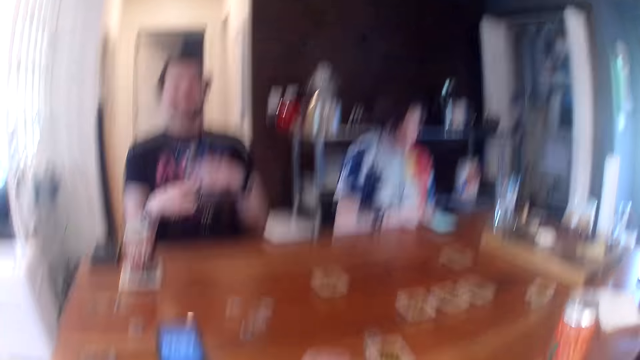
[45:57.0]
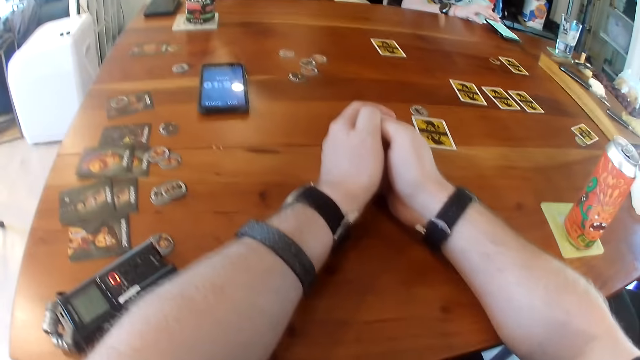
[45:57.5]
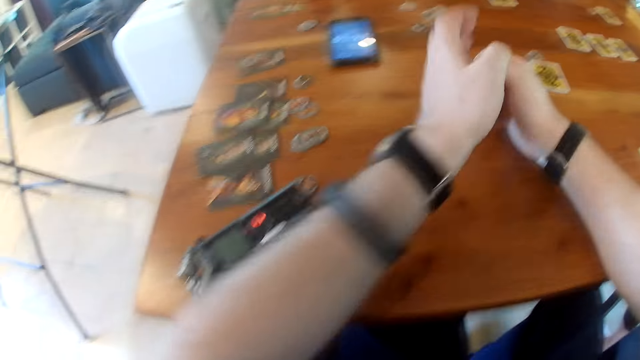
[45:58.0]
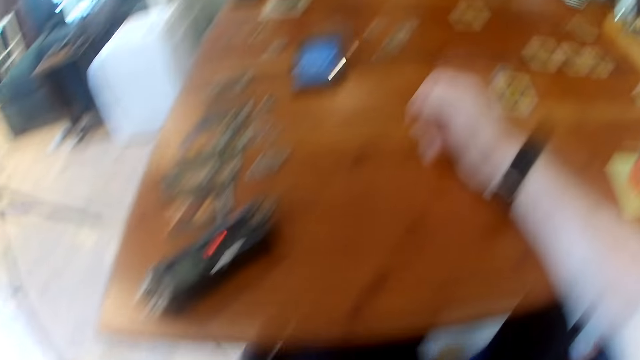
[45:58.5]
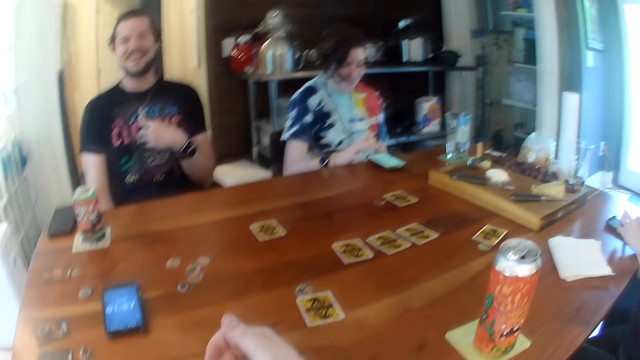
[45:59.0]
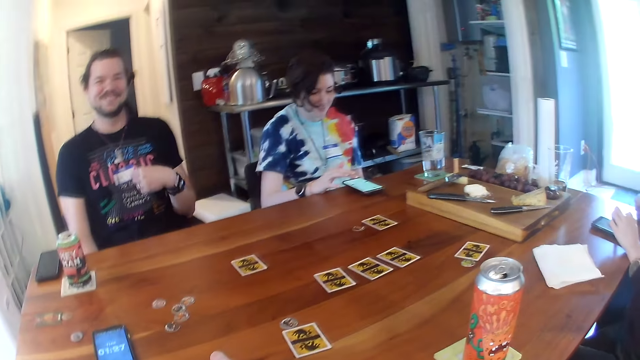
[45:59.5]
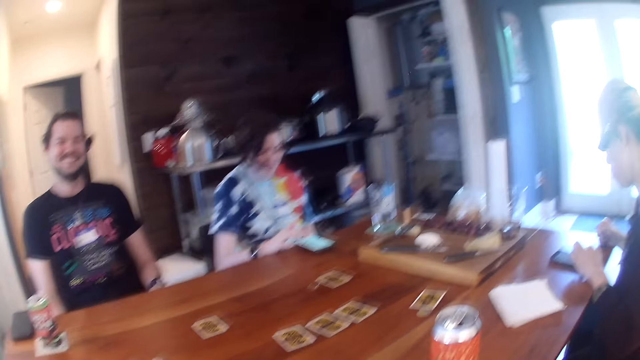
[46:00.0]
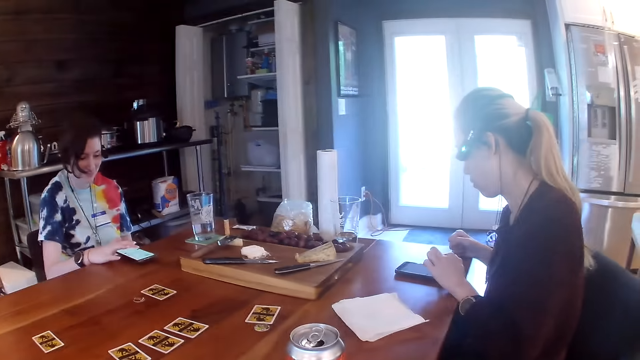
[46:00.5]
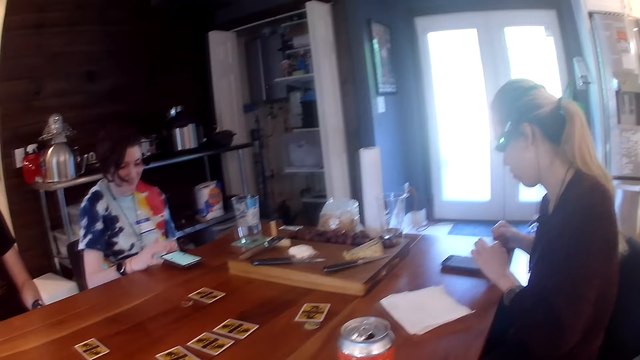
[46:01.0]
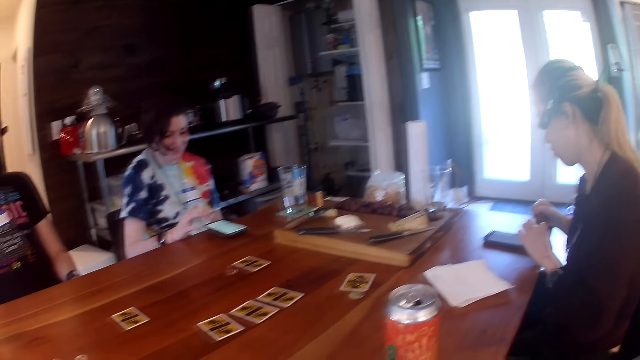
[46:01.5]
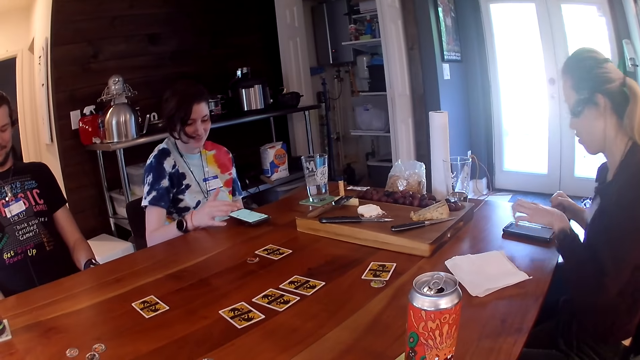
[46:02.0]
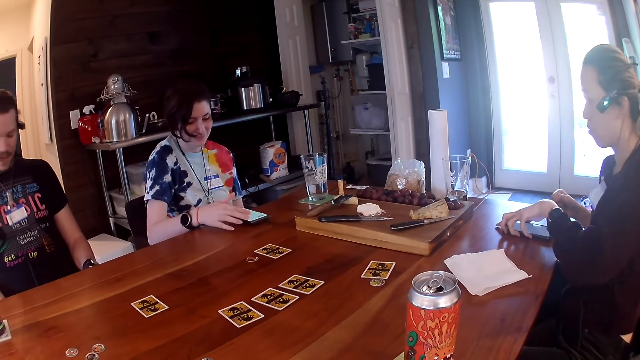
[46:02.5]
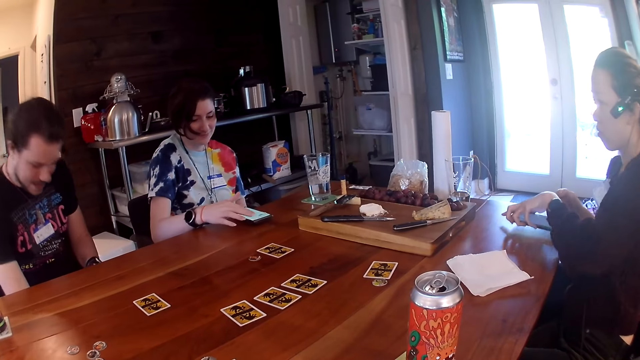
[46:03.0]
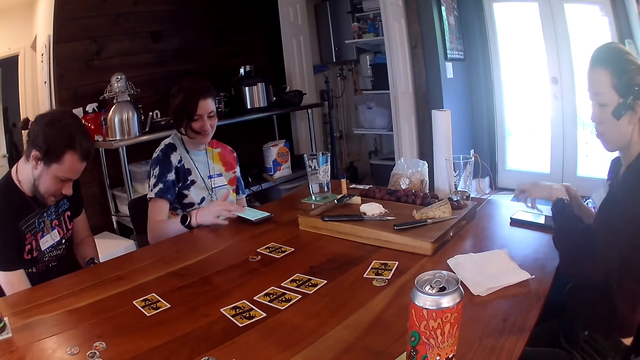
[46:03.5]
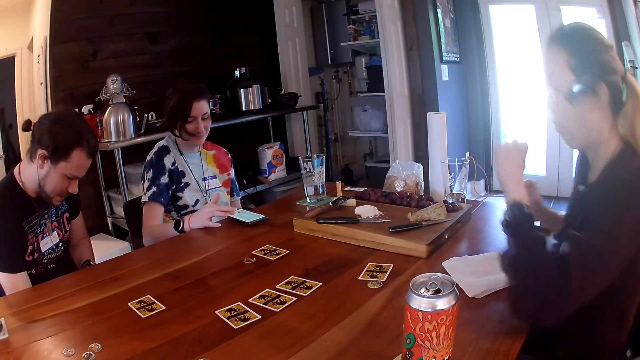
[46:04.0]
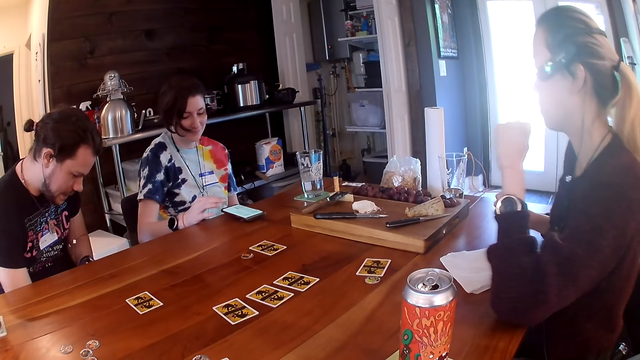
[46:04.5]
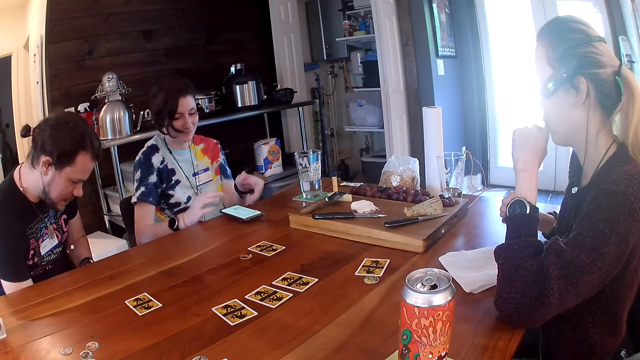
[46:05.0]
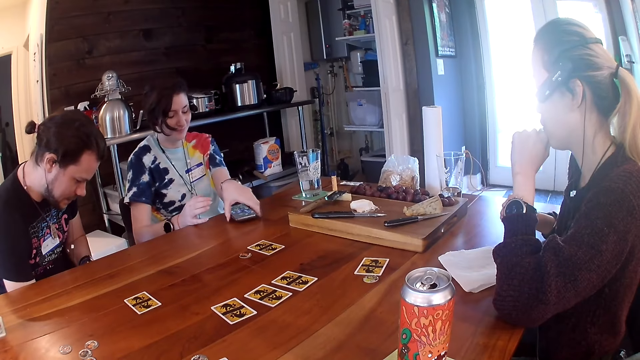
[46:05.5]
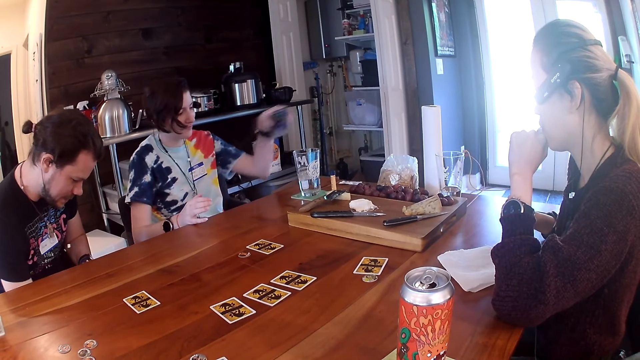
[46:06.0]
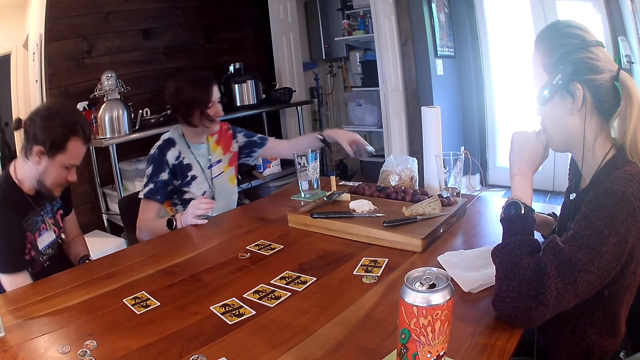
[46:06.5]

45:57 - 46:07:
The man converses with the people in the apartment. The camera wearer moves the hand. They look around. A woman picks a phone with her left hand from the table. The woman drops the phone with her left hand on the table. The woman adjusts her body on her seat. Another woman picks the phone on the table with her left hand.

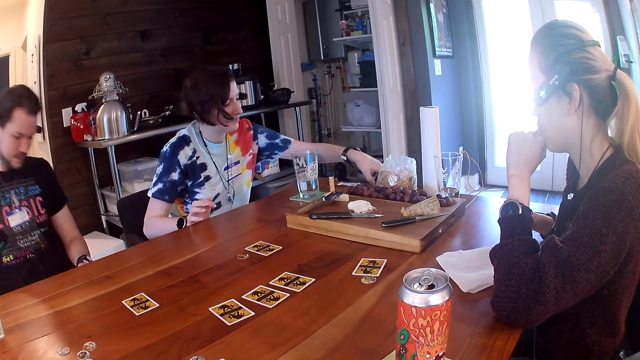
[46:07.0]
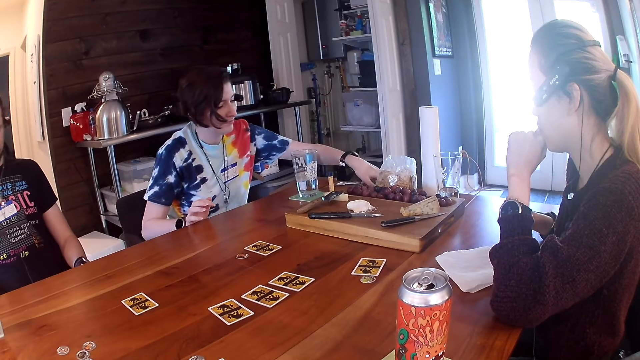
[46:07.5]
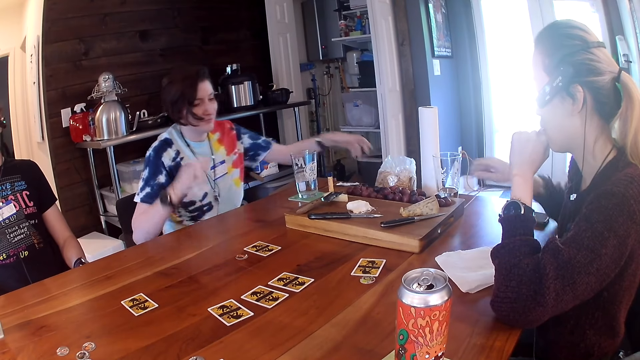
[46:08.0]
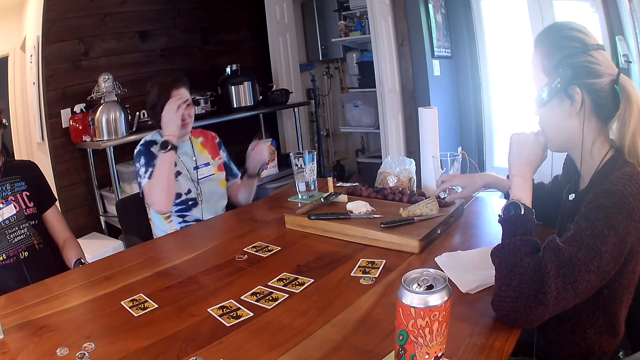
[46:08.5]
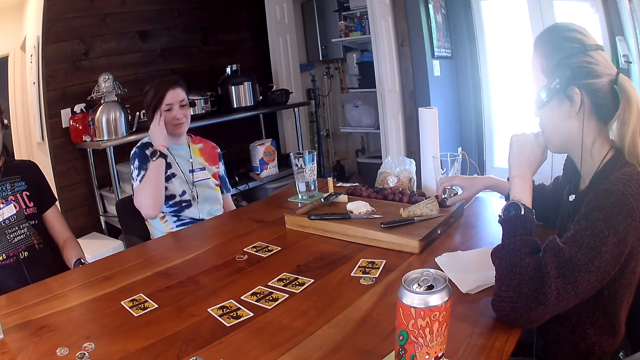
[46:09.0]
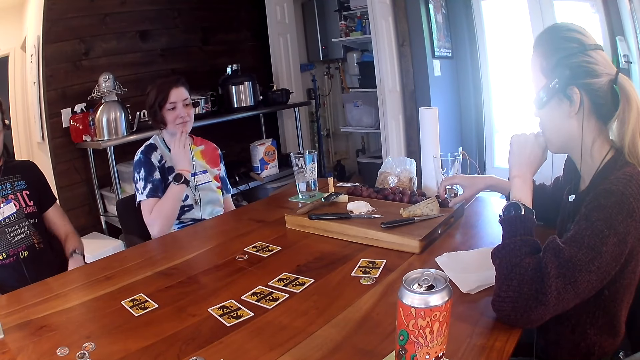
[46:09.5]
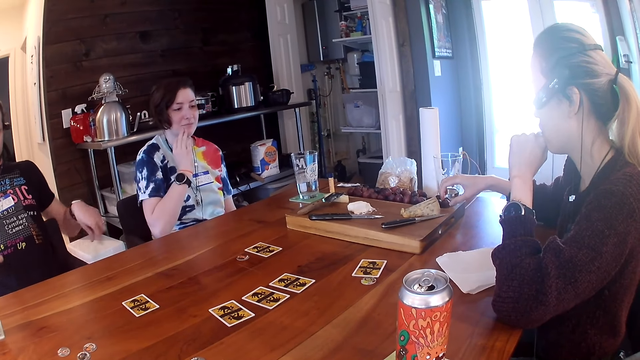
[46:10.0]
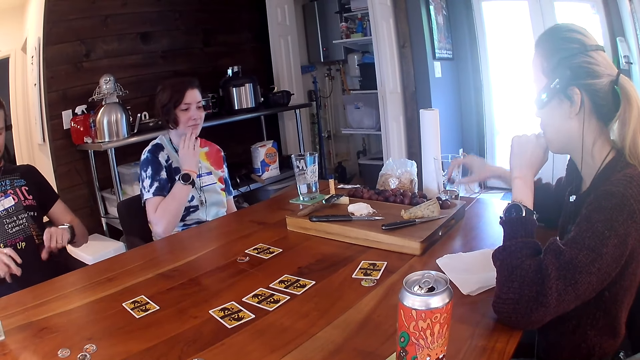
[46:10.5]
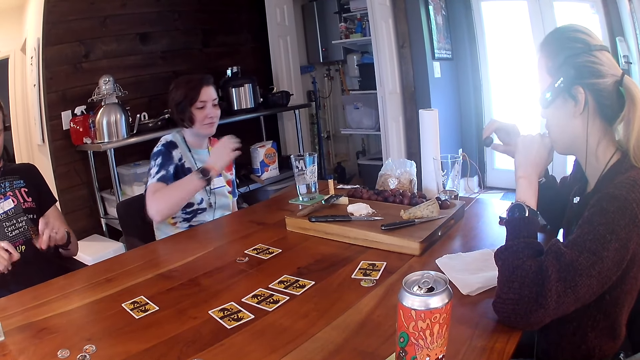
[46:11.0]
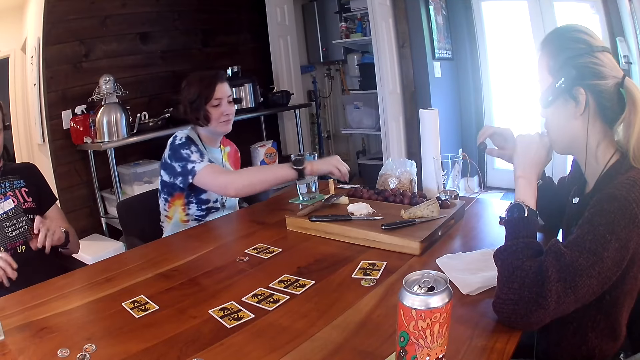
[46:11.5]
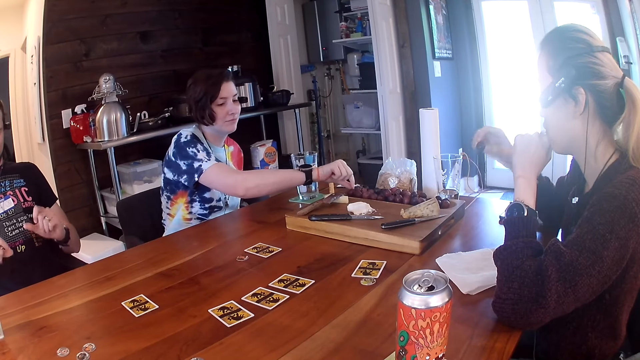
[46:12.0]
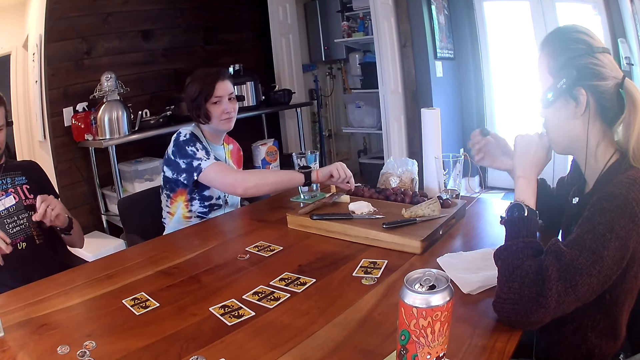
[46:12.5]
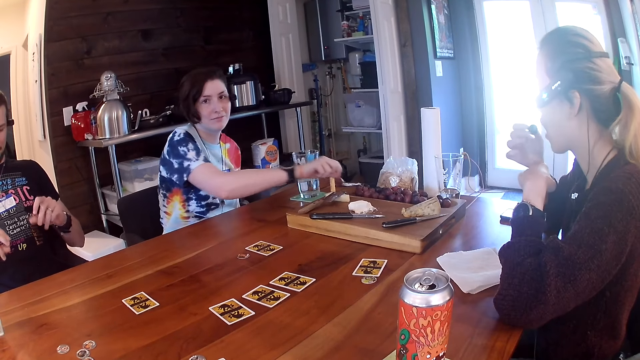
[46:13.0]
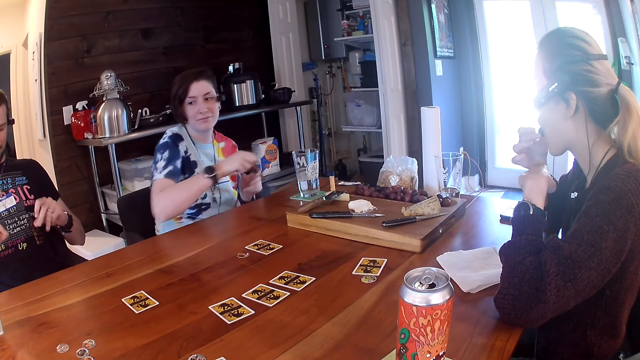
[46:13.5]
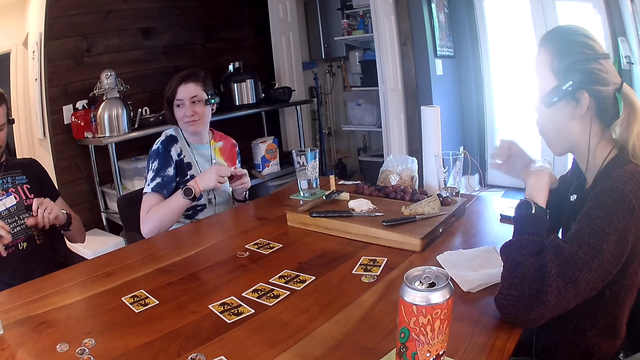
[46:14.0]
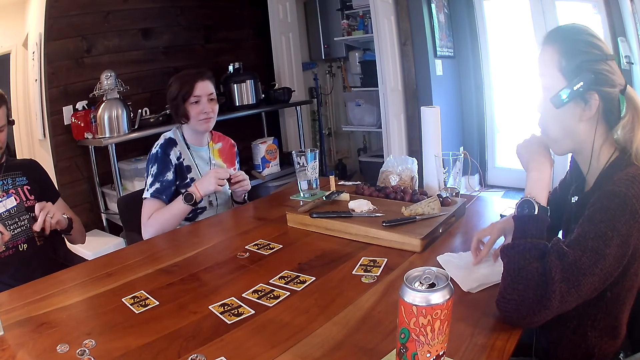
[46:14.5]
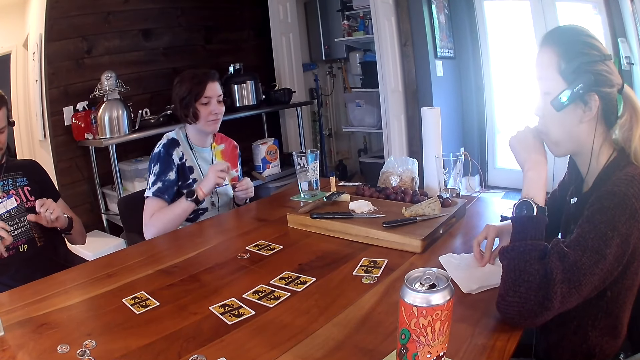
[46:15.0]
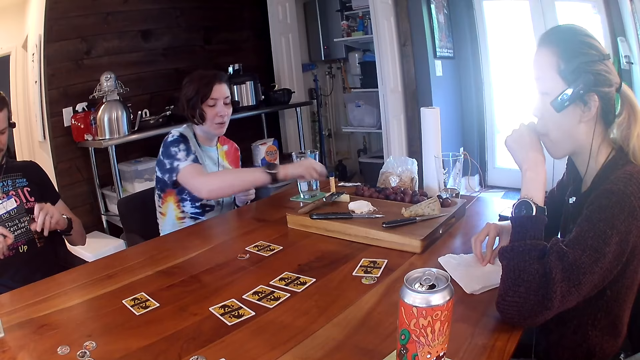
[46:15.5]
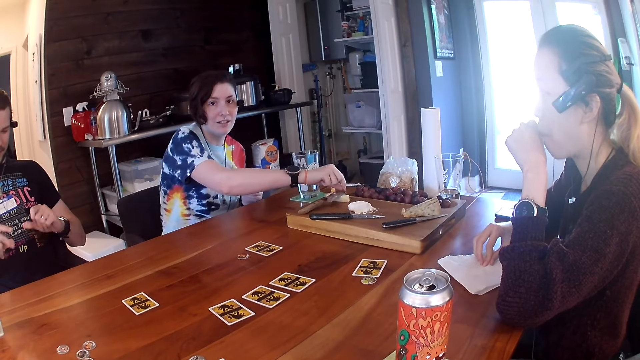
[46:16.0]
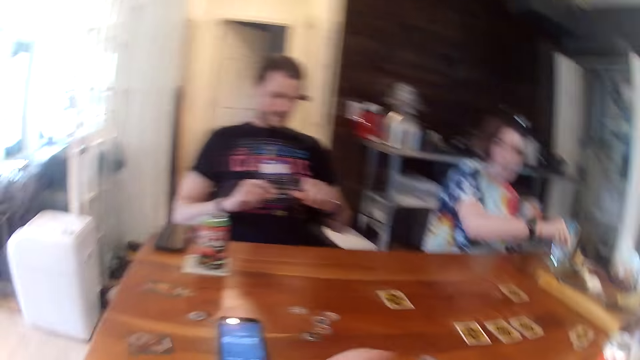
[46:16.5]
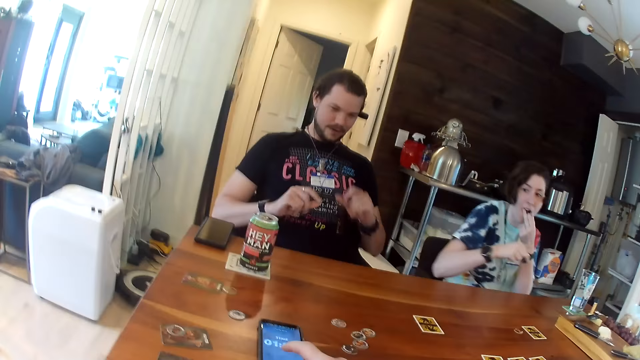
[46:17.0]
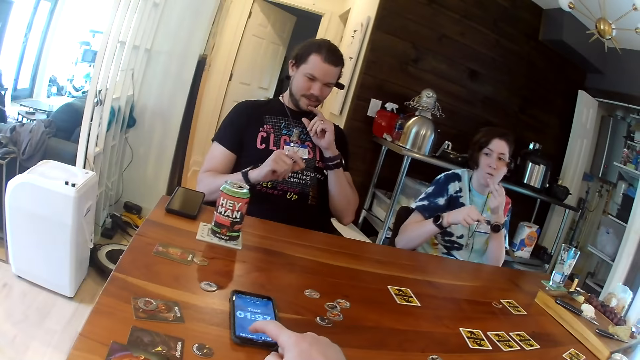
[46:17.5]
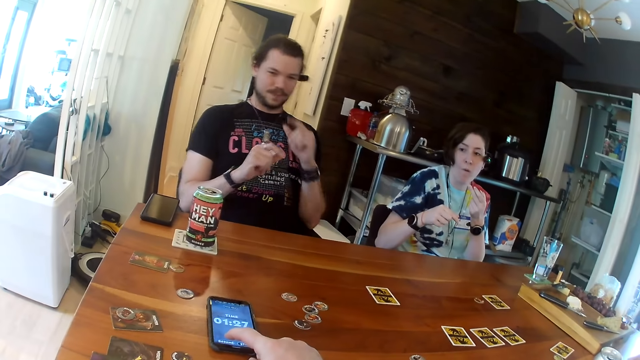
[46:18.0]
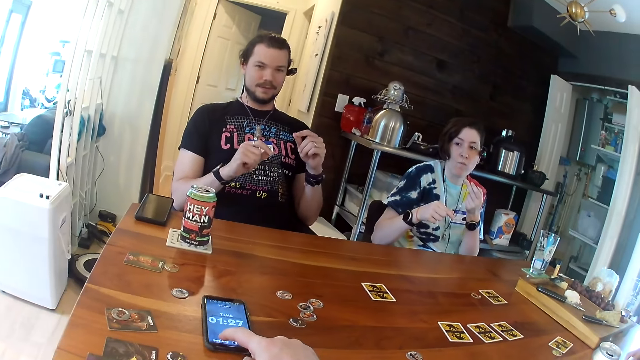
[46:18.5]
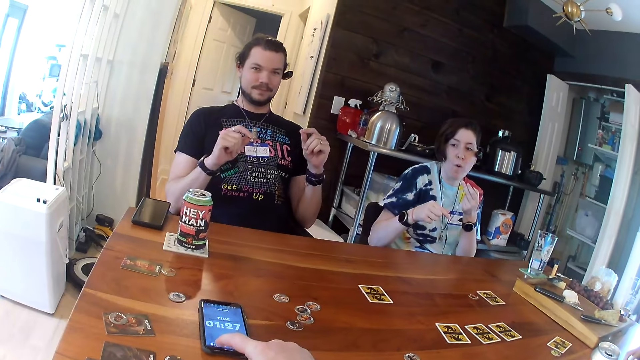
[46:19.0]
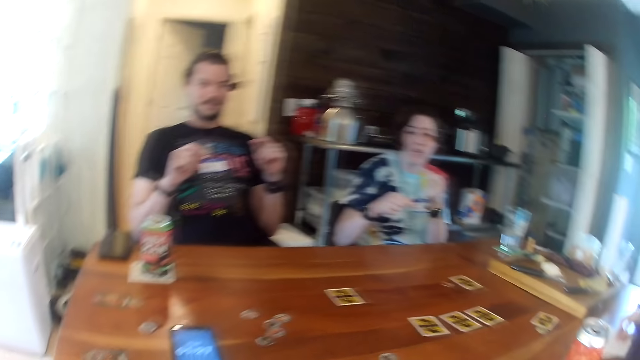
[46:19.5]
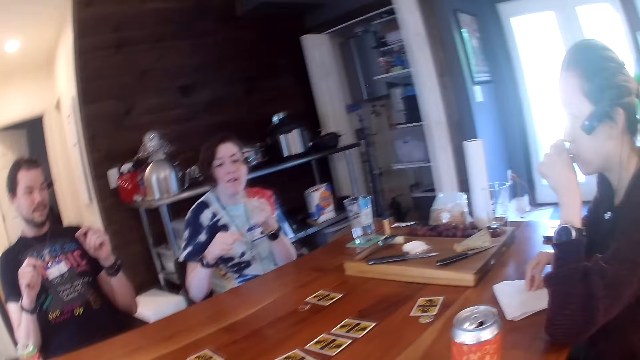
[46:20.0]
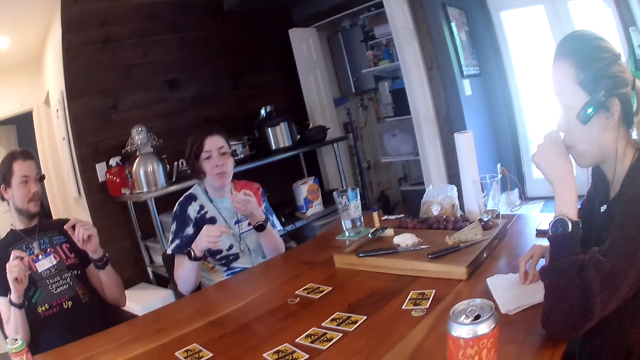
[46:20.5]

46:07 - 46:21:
The woman drops the phone with her left hand on the table. The woman flips her hair with her right hand. The man moves hands and snaps both hands. Another woman picks a pomegranate from the table with her right hand. The first woman picks a pomegranate from the table with her right hand. The other woman eats the pomegranate in her right hand. The man moves the fingers. The first woman removes the pomegranate stalk with her left hand. The first woman drops the pomegranate stalk in her left hand on the table. The first woman eats the pomegranate in her right hand. The camera wearer looks around and converses with the people in the apartment. The man scratches his jaw with his left hand.
